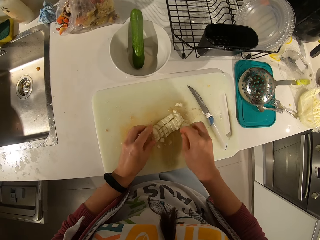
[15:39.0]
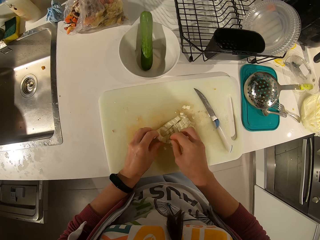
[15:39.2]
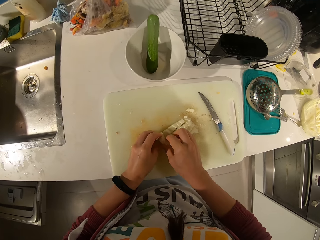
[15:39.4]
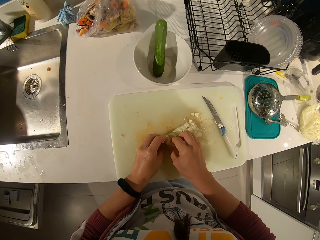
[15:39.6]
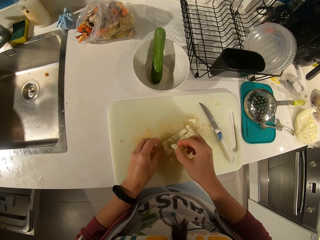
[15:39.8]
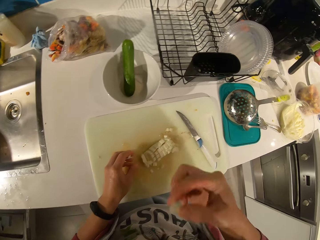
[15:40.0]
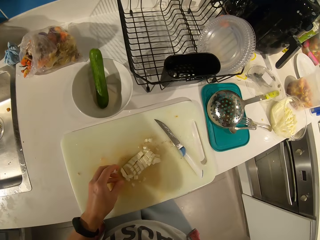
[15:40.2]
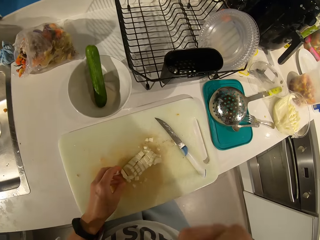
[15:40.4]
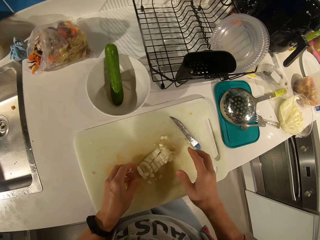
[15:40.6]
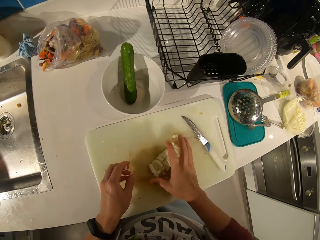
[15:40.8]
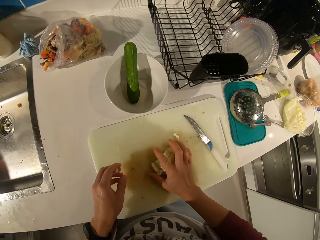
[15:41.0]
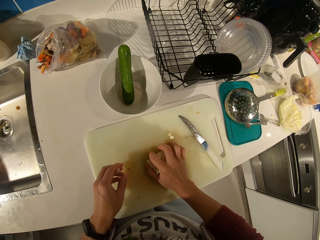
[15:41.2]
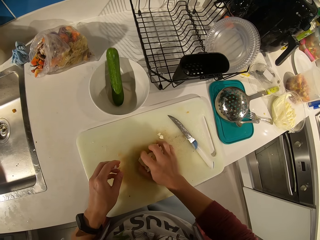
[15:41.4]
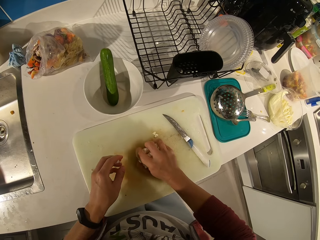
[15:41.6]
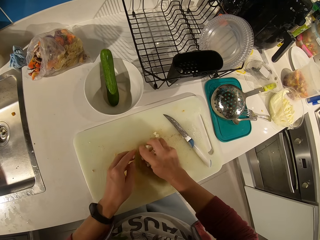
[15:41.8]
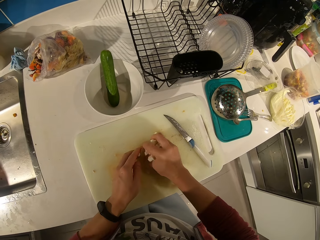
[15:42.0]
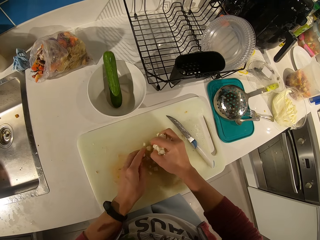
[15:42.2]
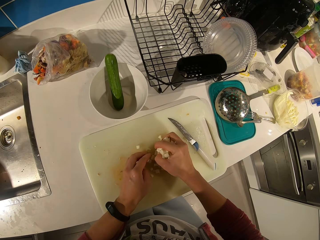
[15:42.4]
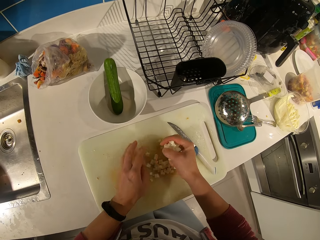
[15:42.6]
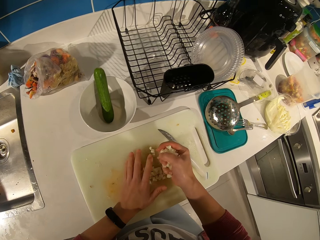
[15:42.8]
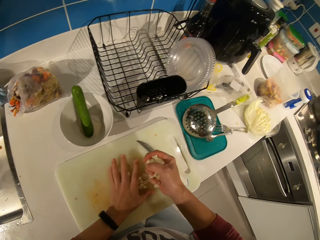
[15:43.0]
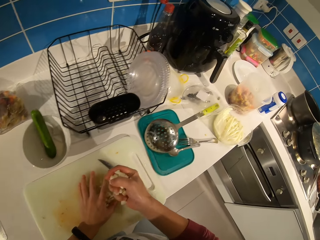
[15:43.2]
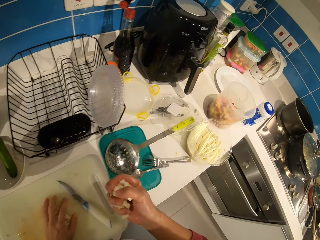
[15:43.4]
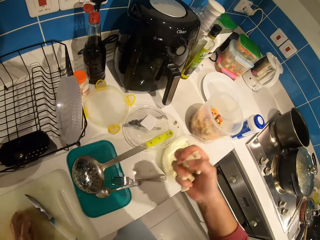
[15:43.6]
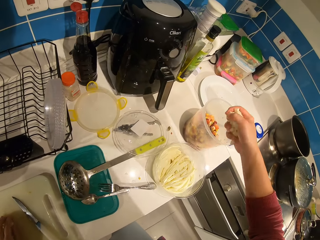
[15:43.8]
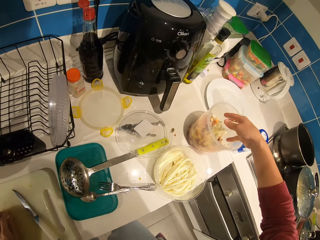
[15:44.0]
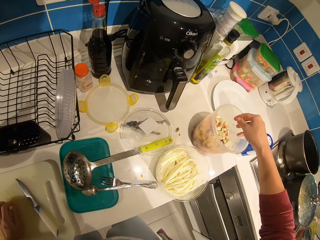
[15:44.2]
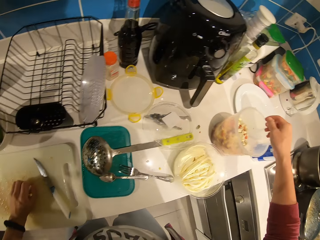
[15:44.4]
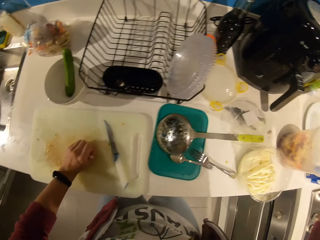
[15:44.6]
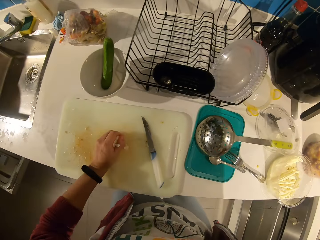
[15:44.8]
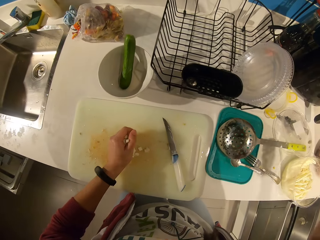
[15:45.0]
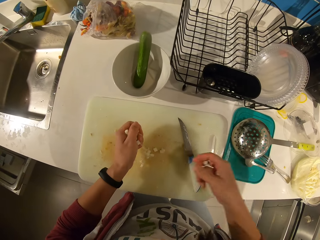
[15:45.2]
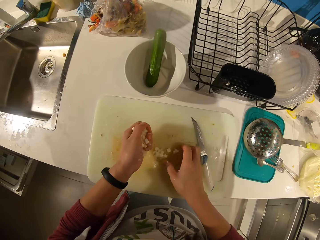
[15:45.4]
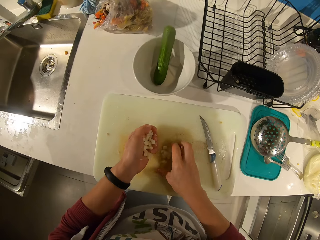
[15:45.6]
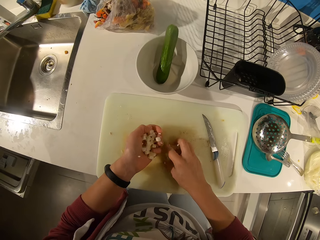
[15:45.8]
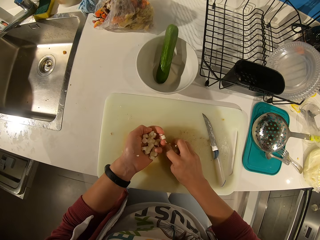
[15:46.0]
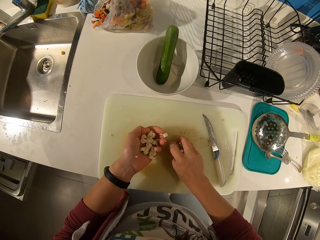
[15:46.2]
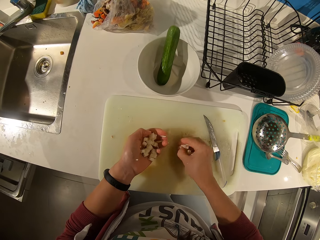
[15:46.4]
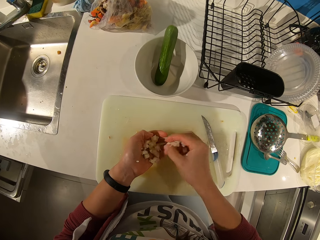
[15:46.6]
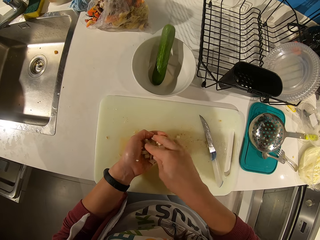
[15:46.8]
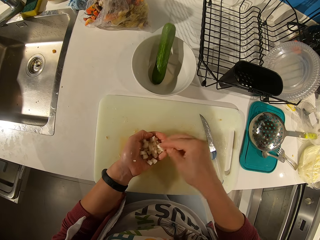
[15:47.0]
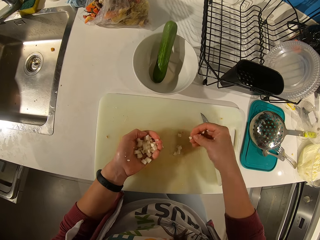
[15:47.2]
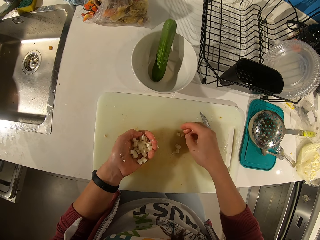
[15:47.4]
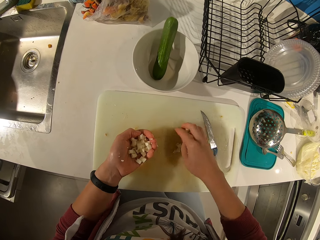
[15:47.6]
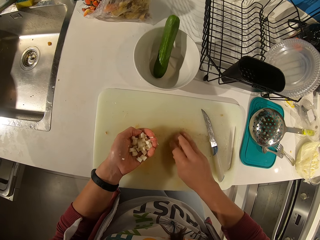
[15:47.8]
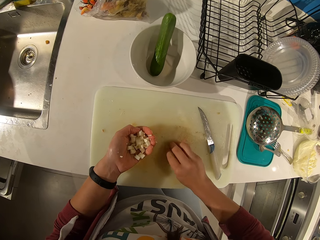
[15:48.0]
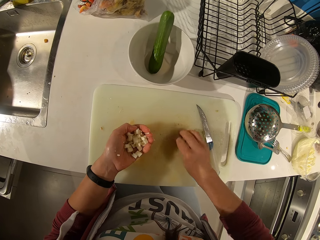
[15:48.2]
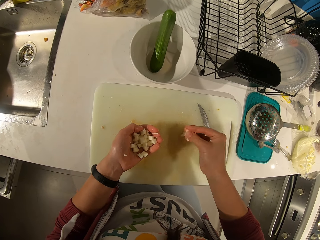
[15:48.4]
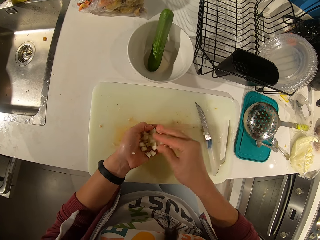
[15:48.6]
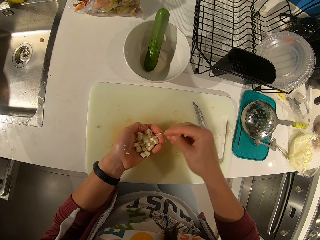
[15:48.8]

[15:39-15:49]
The camera wearer picks up a piece of cheese. They eat the piece of cheese. They pack the cheese. They collect something. They pour the cheese into the vegetables bowl. They pack the cheese.

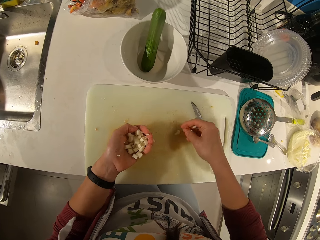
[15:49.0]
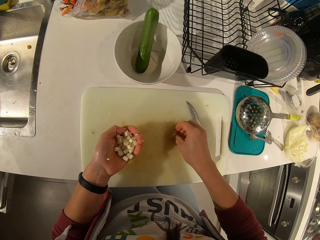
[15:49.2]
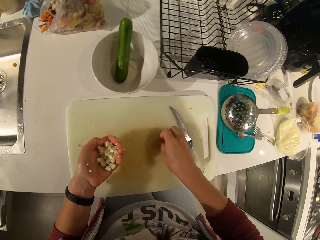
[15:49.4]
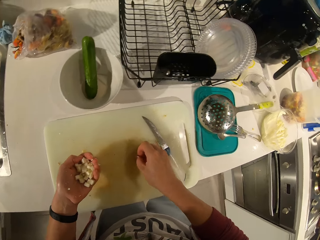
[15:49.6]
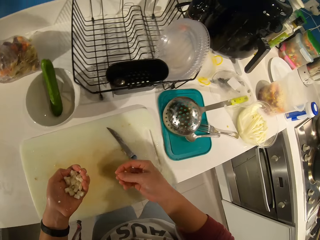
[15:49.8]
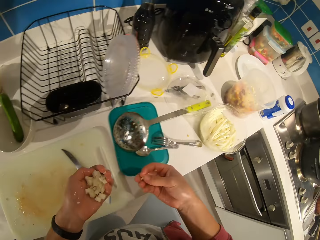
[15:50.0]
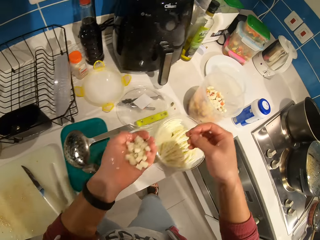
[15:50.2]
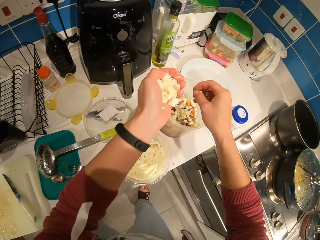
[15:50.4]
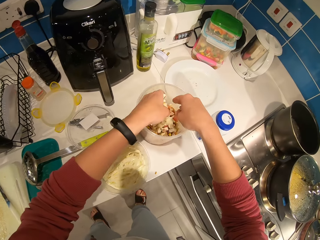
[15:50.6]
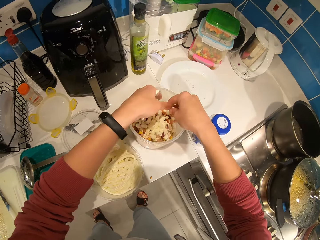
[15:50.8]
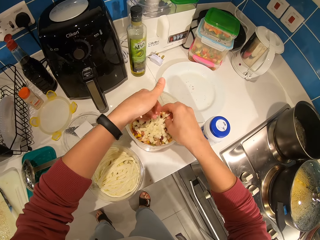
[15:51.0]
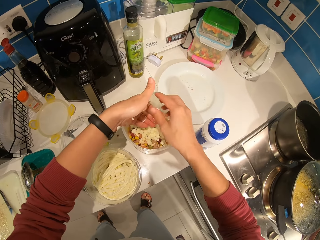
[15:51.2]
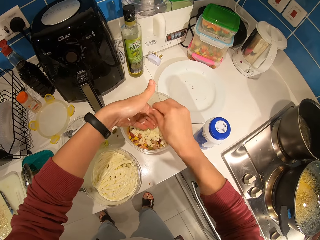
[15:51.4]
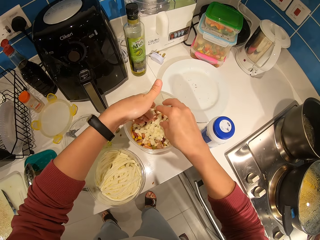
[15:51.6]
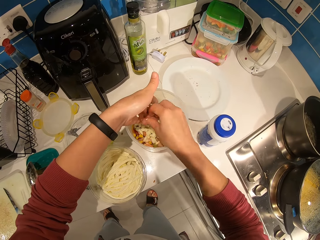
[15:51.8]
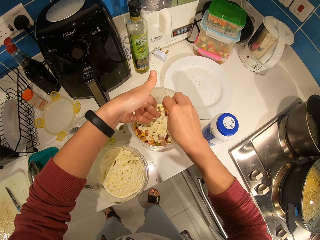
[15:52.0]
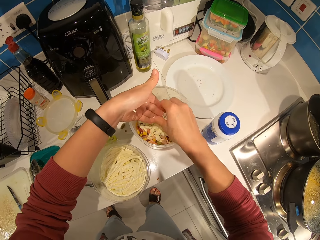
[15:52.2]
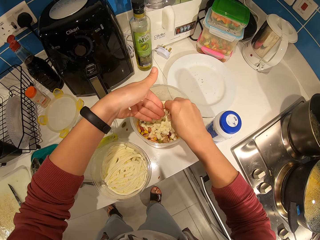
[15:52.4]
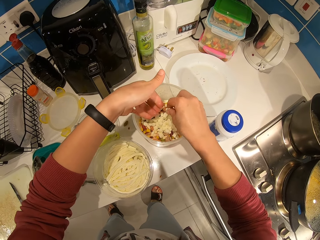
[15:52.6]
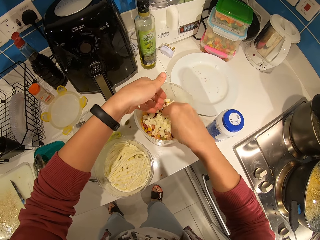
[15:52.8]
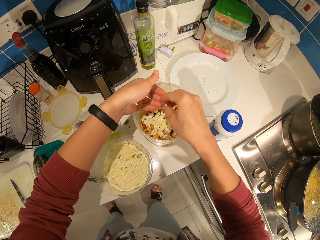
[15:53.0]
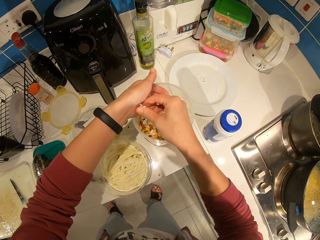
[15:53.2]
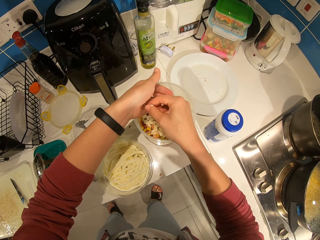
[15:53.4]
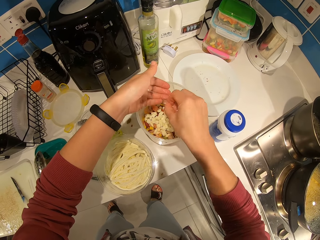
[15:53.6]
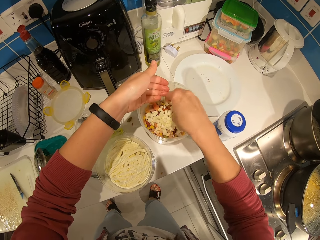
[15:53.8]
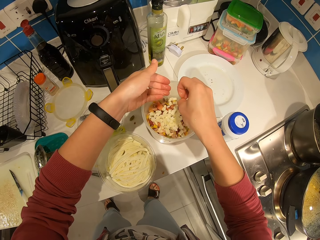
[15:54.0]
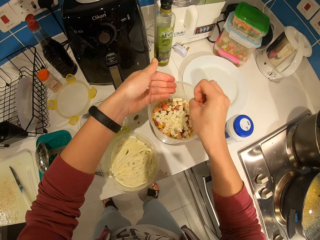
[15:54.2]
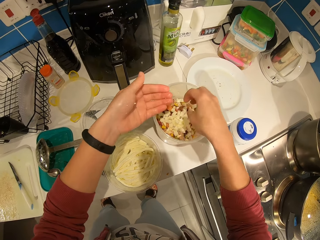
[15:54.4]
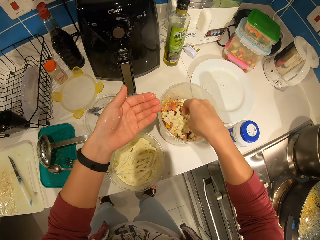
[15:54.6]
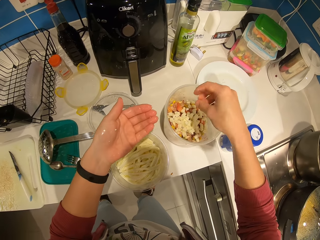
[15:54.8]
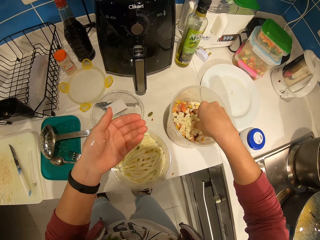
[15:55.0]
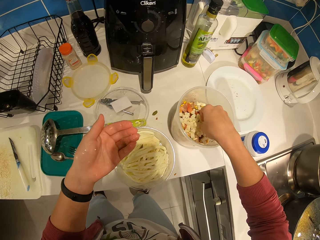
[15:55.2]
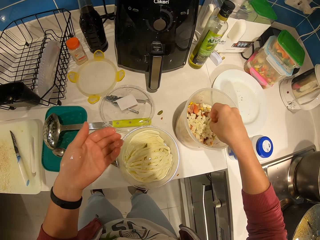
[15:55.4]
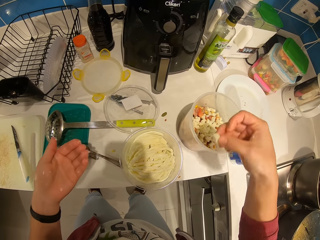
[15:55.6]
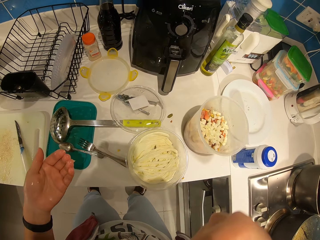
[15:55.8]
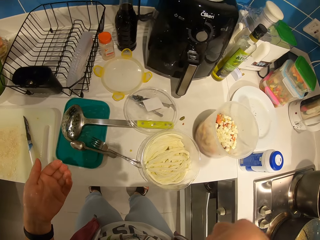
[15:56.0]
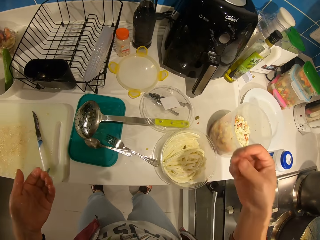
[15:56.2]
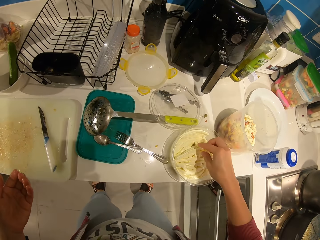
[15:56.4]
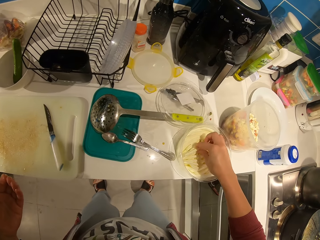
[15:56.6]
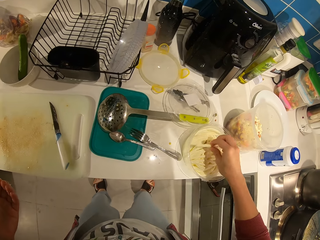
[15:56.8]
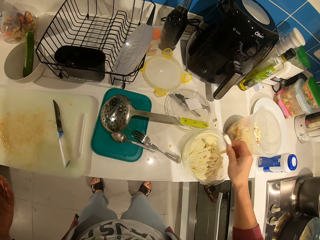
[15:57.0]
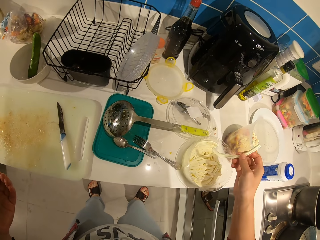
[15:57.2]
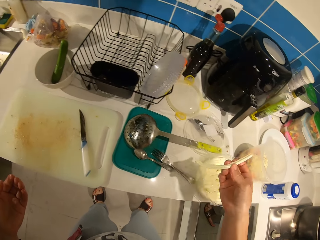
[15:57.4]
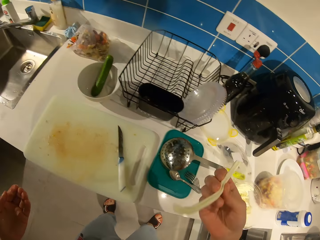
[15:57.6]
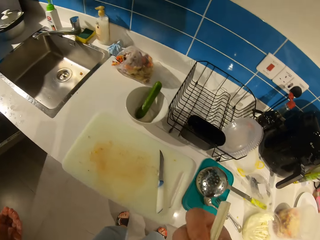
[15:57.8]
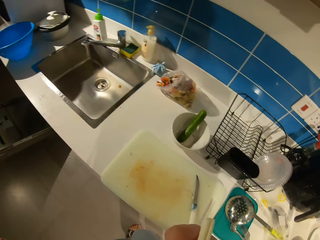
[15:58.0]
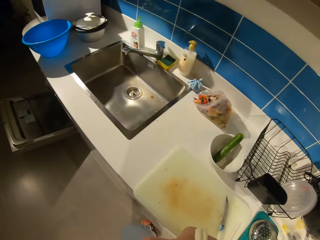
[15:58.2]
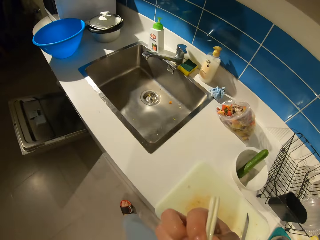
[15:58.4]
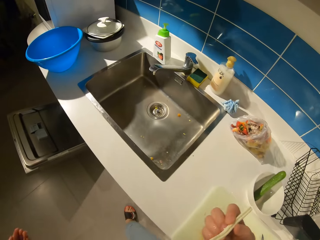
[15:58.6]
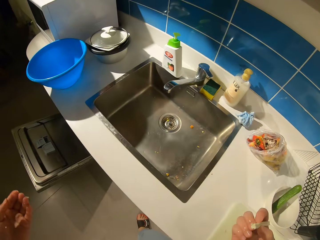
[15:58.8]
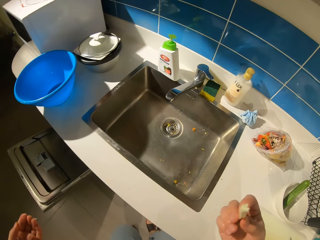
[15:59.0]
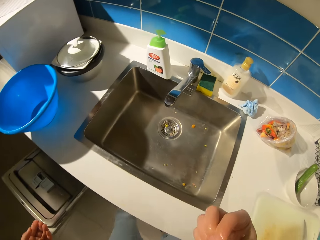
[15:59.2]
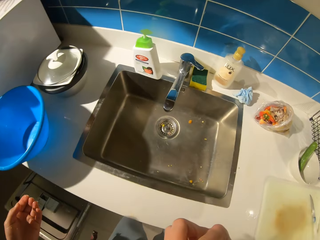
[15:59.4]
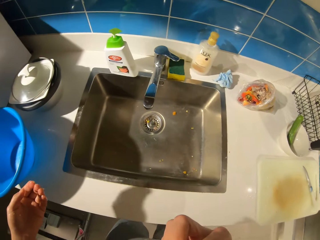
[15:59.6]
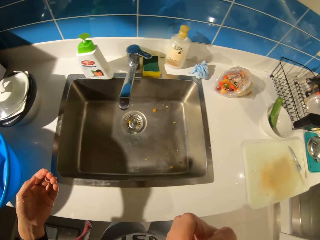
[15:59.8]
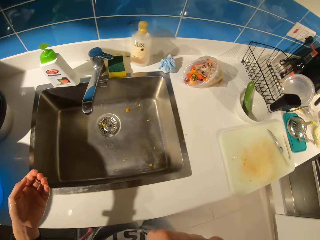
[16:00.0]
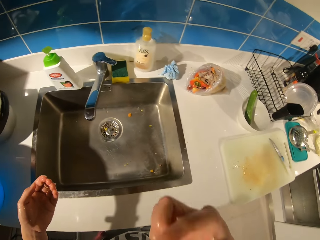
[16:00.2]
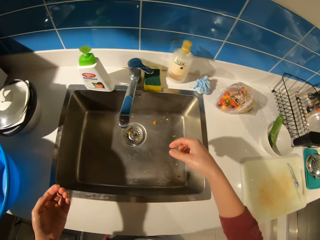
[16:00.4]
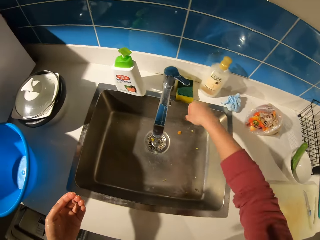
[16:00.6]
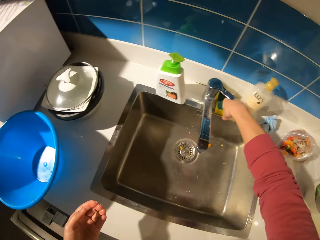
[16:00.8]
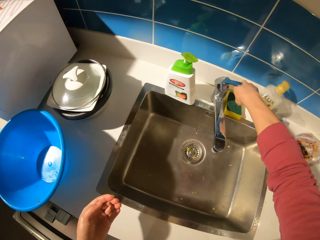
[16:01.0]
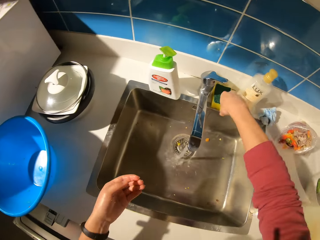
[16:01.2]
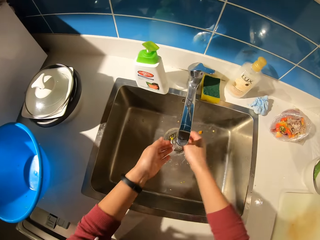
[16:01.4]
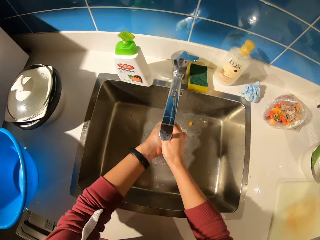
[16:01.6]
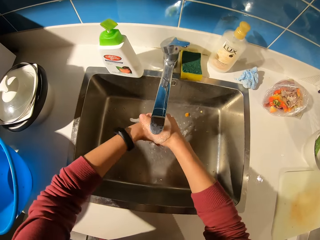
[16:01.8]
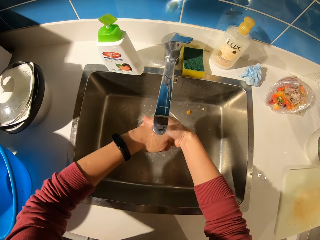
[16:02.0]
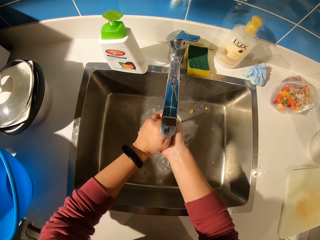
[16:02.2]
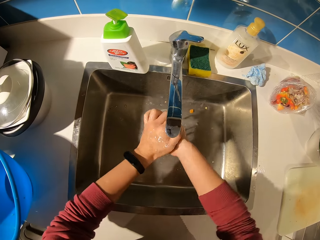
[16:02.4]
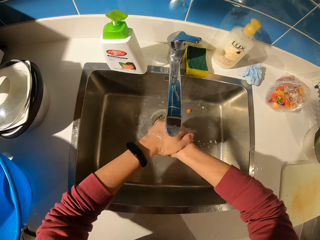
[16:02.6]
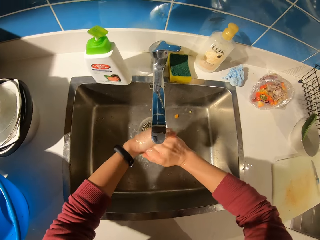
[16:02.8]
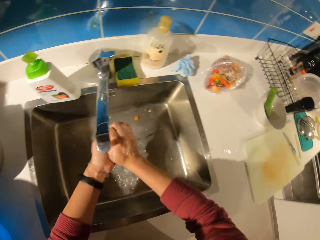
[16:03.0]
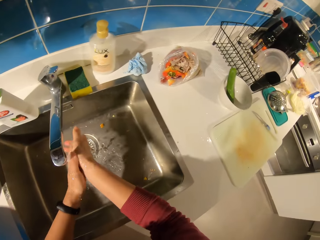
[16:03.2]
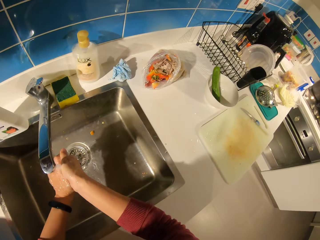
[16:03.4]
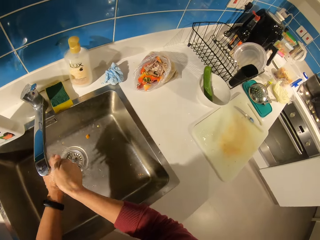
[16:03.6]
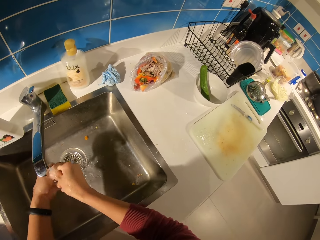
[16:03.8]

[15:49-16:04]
The camera wearer pours the cheese into the vegetables bowl. She removes something from her hand. She picks up a piece of cheese. She eats the piece of cheese. She picks up a piece of chips. She eats the piece of chips. She opens the tap. She washes her hands under the tap.
